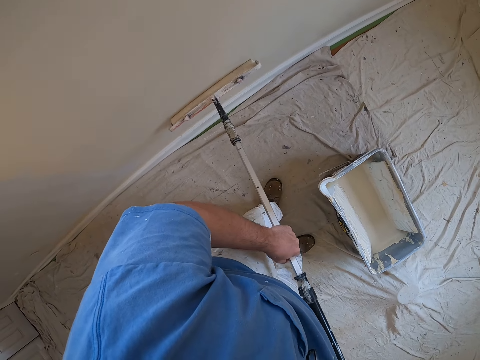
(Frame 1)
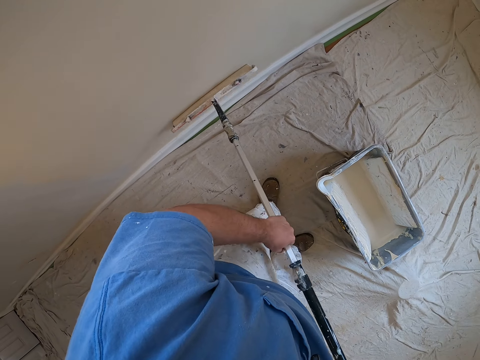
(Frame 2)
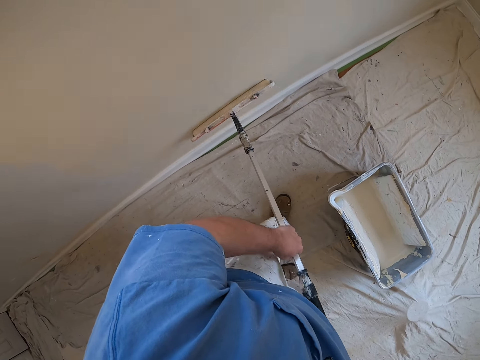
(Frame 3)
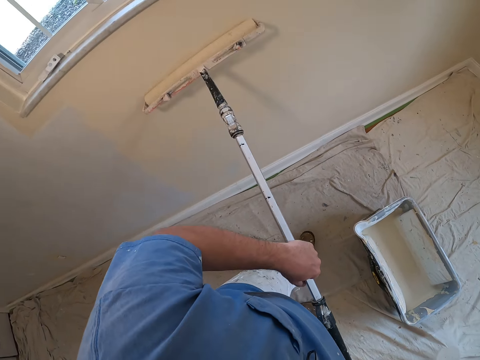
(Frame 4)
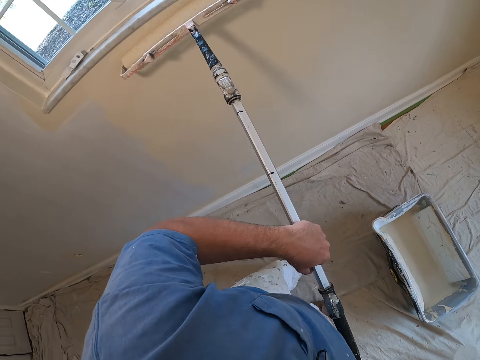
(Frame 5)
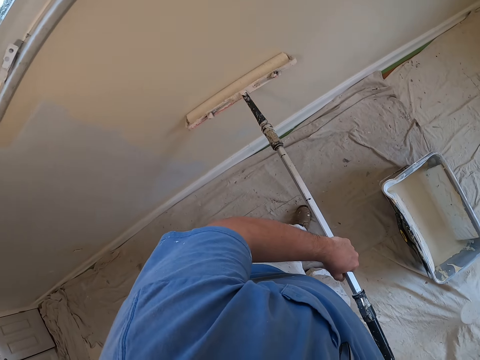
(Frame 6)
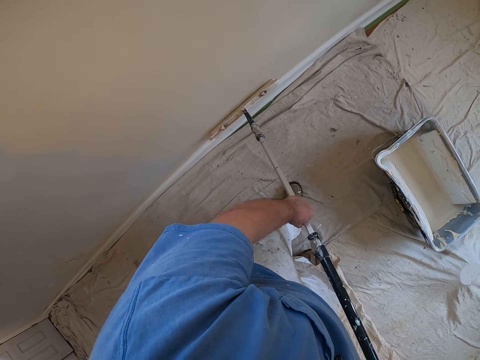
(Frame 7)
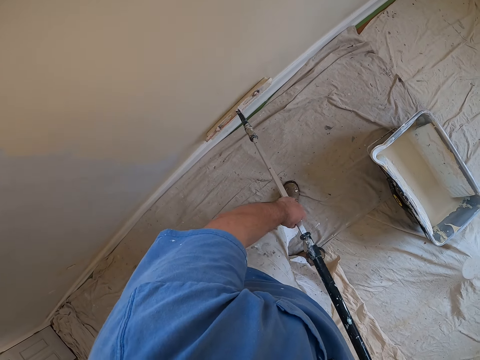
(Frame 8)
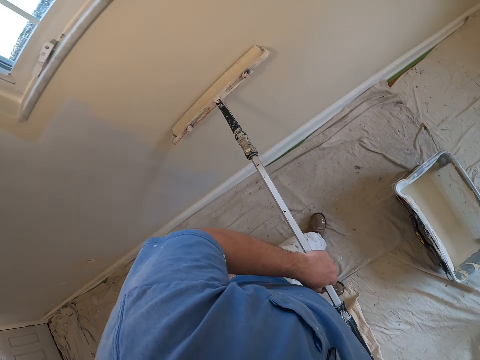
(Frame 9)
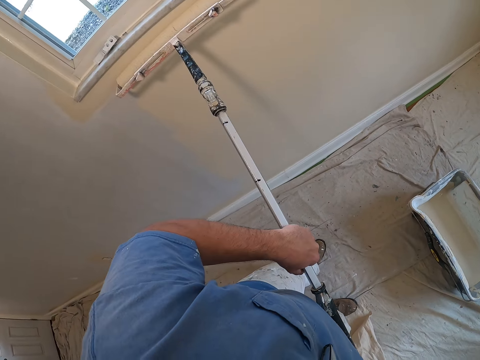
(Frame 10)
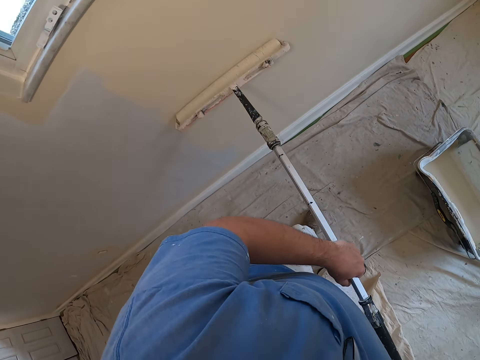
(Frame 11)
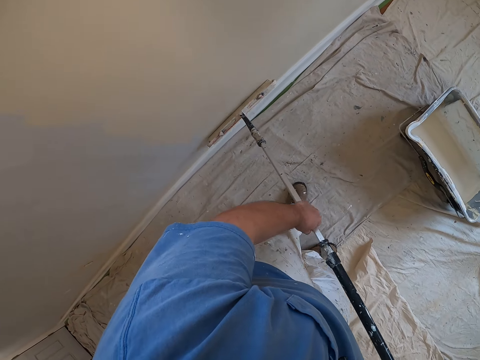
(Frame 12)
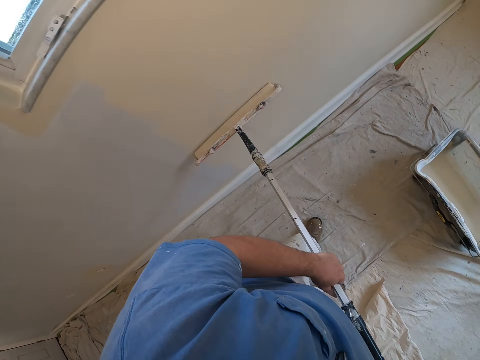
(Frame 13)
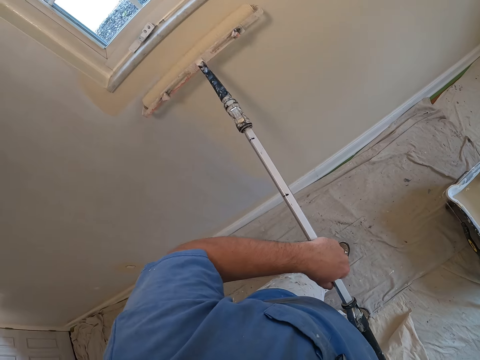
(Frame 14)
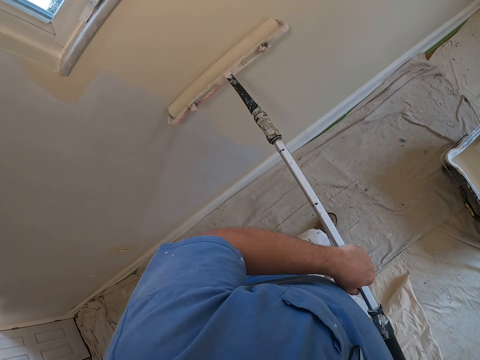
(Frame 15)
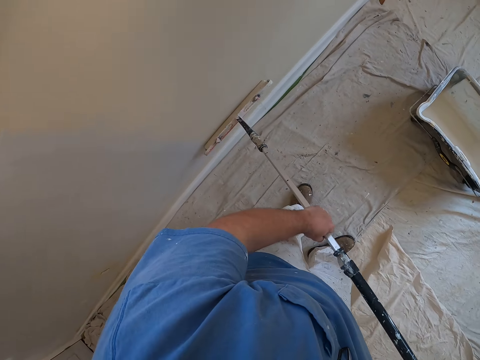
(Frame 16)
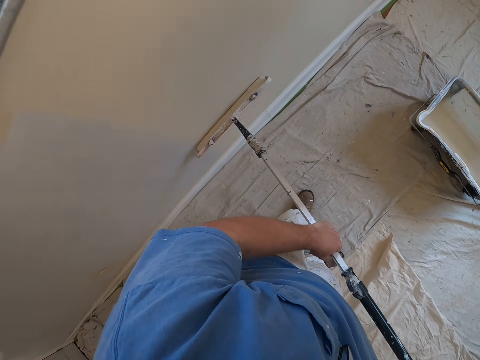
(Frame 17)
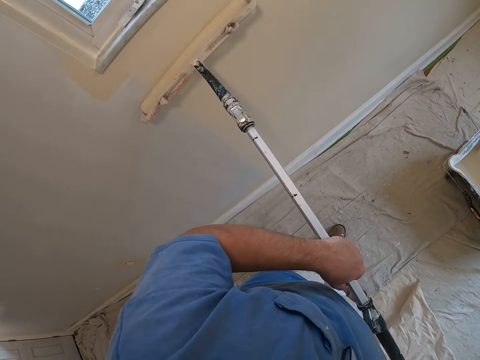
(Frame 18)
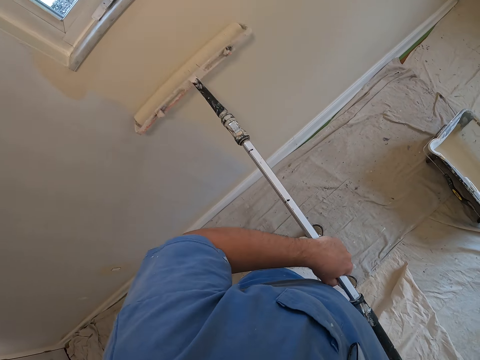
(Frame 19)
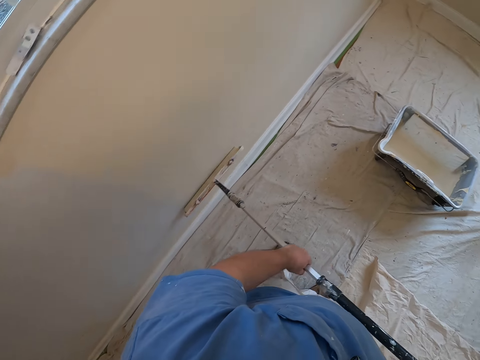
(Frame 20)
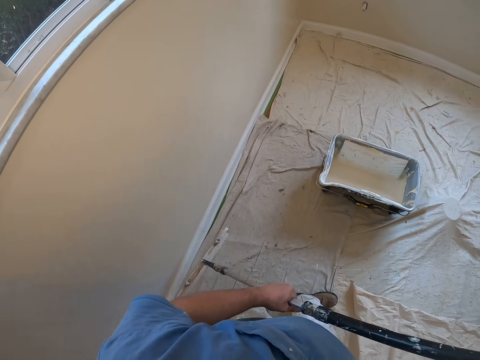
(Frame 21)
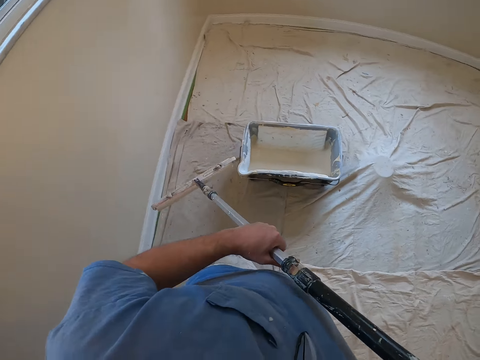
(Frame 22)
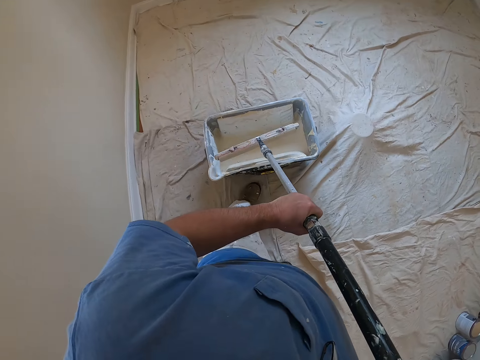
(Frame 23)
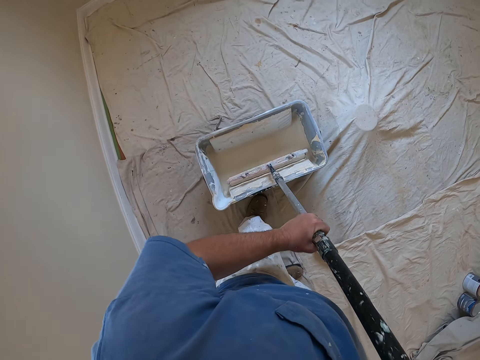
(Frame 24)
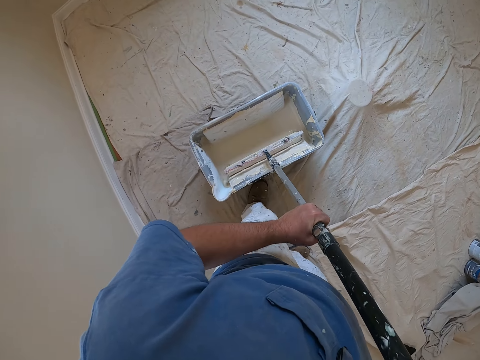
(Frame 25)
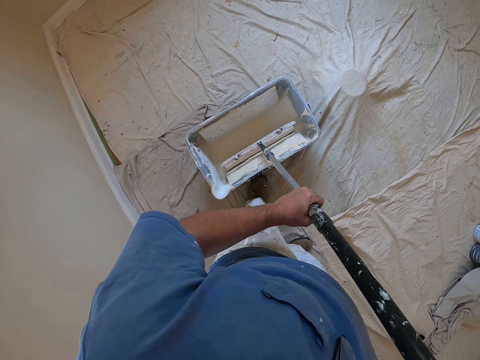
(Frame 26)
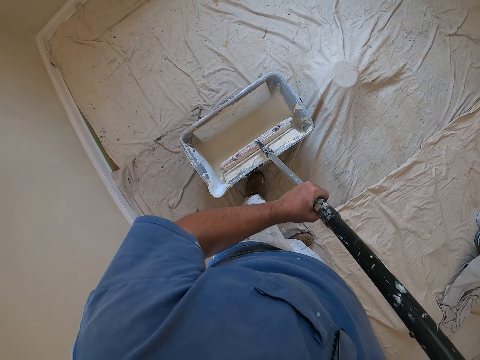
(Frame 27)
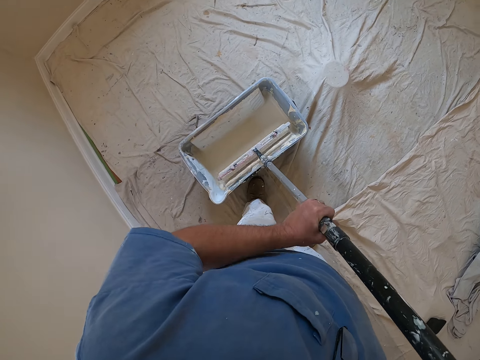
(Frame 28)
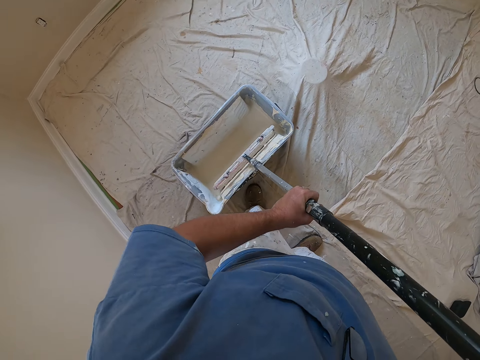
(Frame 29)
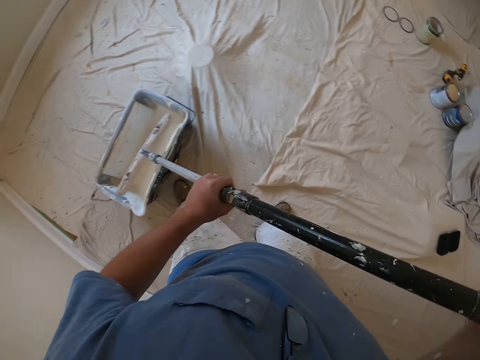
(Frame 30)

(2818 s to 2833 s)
The camera wearer takes more paint from a paint bucket with the paint roller.

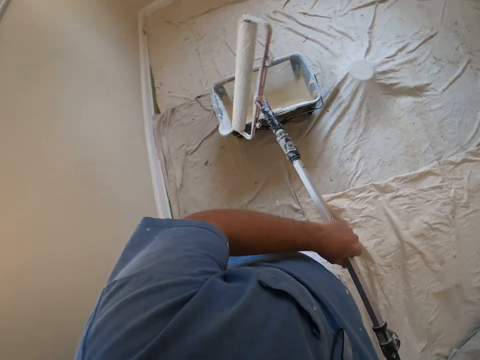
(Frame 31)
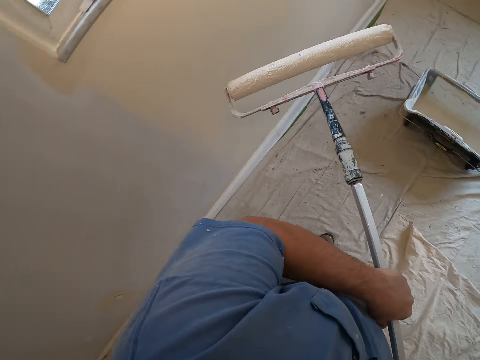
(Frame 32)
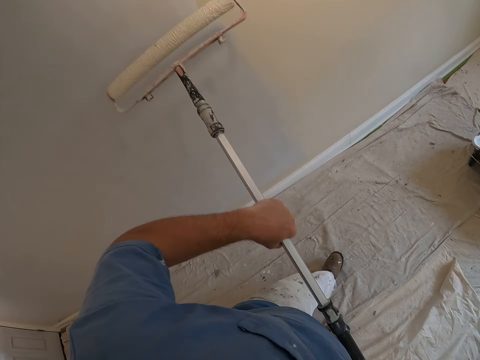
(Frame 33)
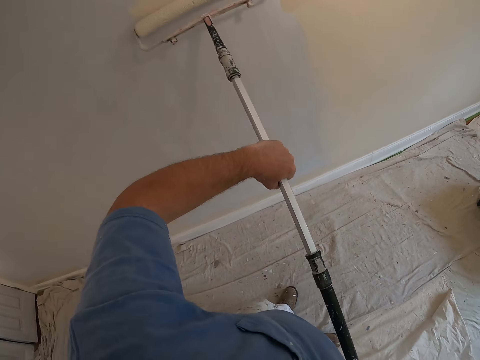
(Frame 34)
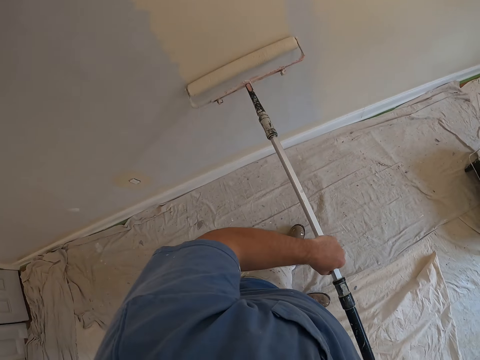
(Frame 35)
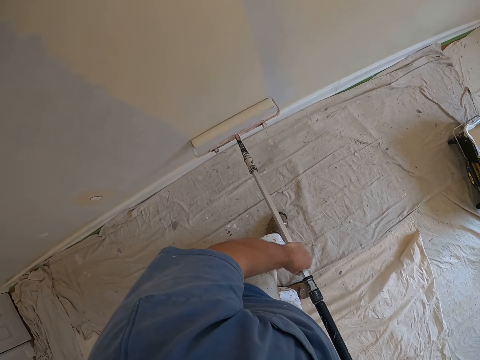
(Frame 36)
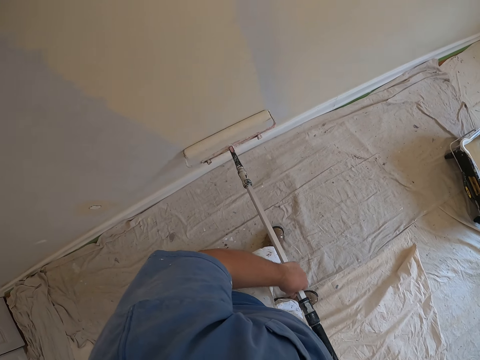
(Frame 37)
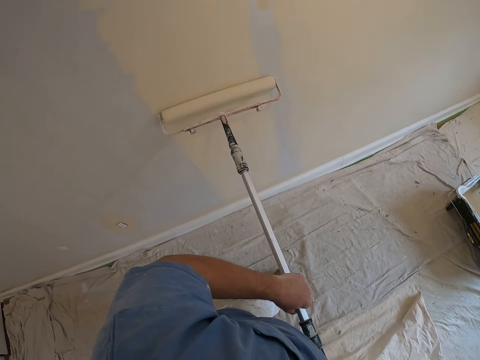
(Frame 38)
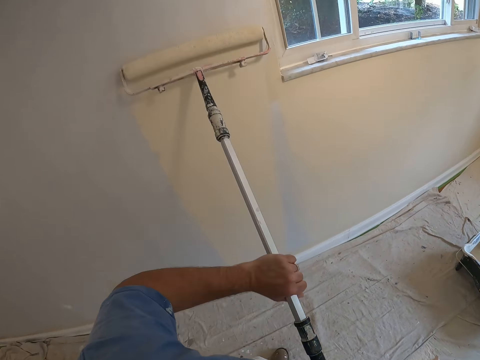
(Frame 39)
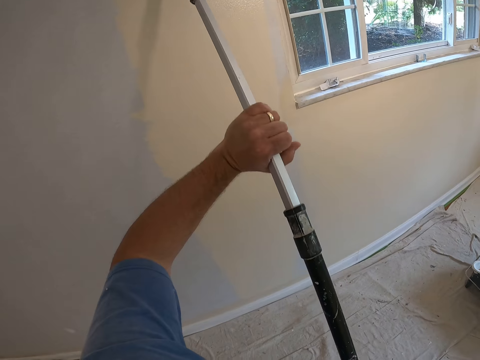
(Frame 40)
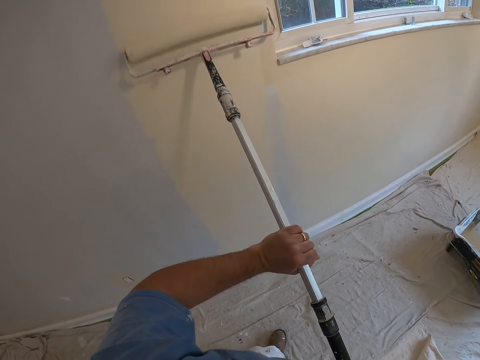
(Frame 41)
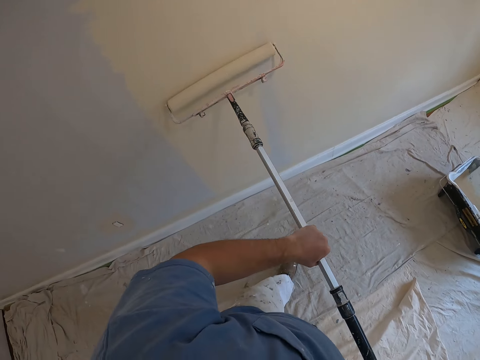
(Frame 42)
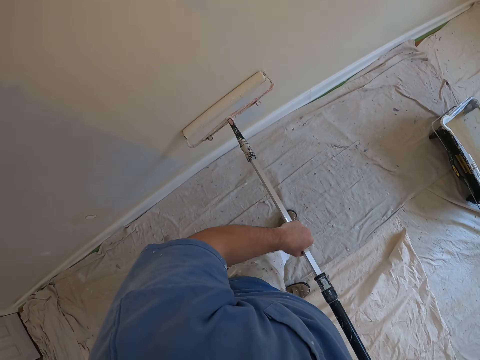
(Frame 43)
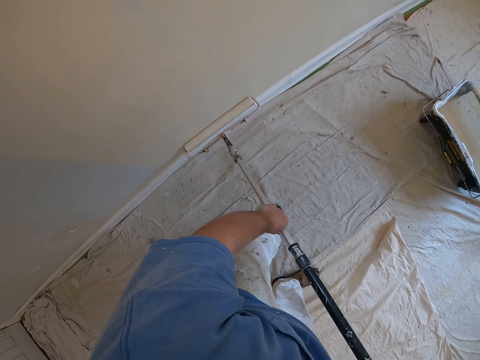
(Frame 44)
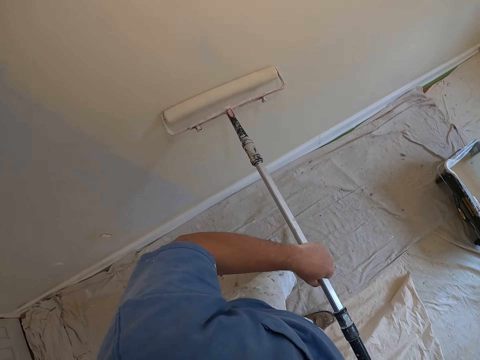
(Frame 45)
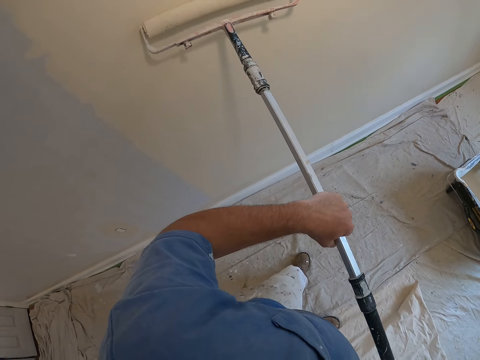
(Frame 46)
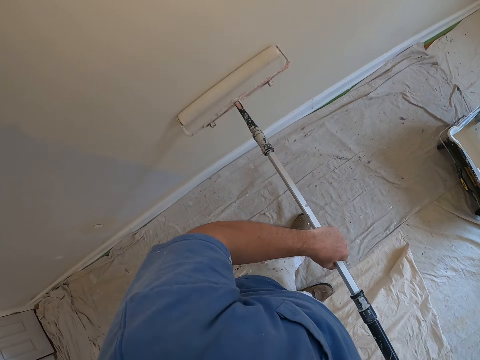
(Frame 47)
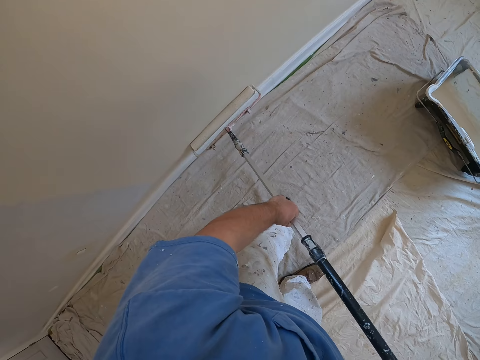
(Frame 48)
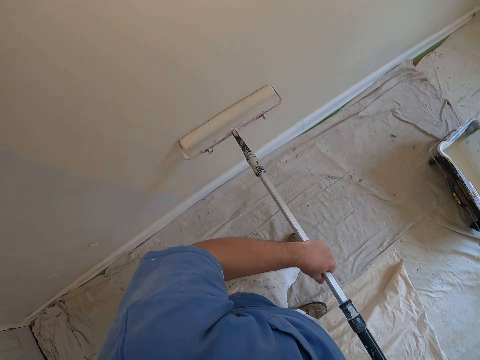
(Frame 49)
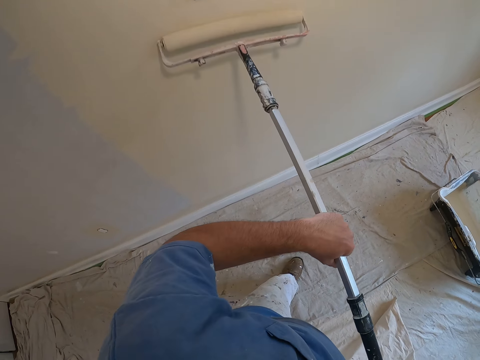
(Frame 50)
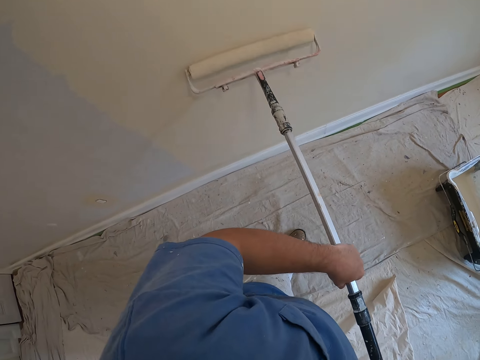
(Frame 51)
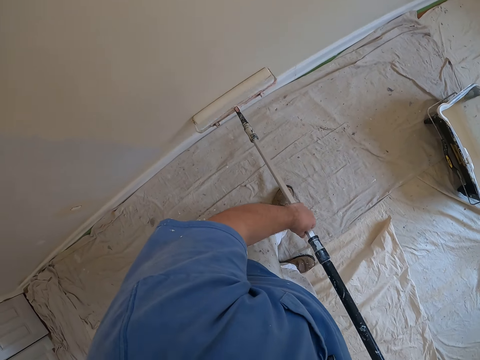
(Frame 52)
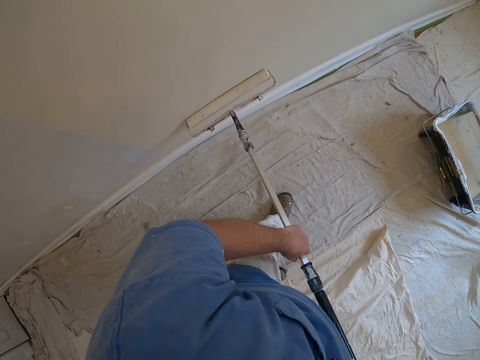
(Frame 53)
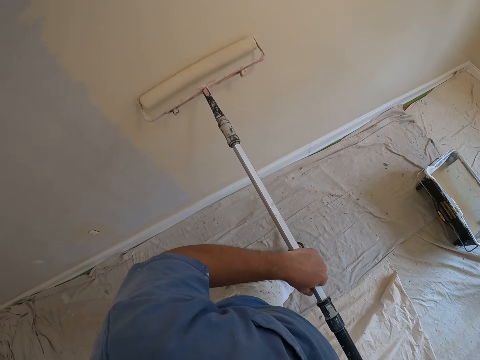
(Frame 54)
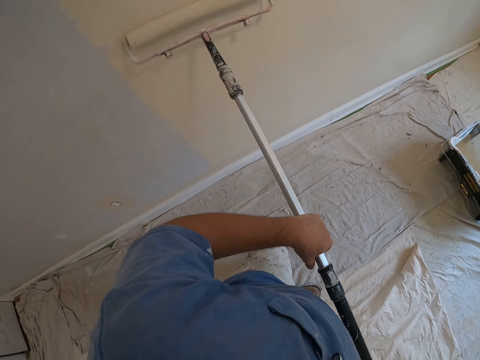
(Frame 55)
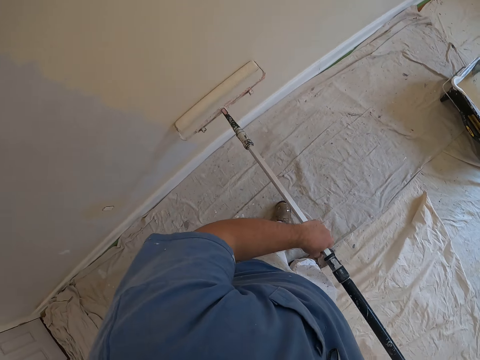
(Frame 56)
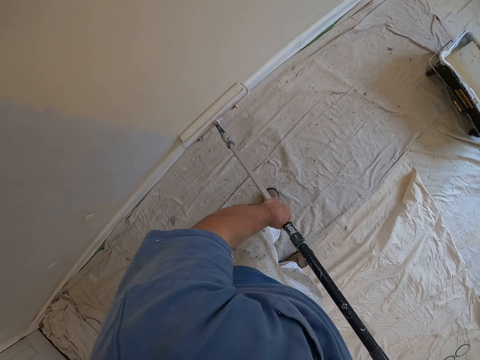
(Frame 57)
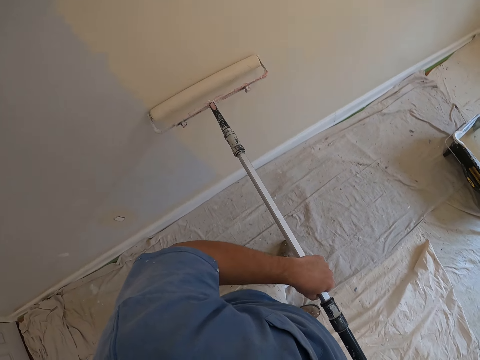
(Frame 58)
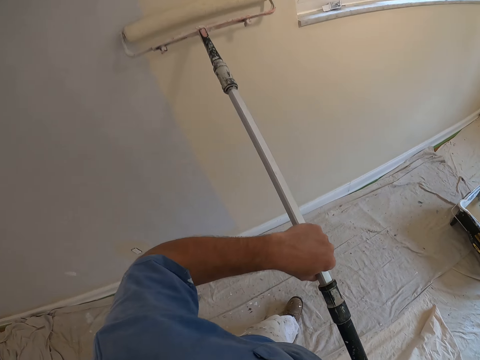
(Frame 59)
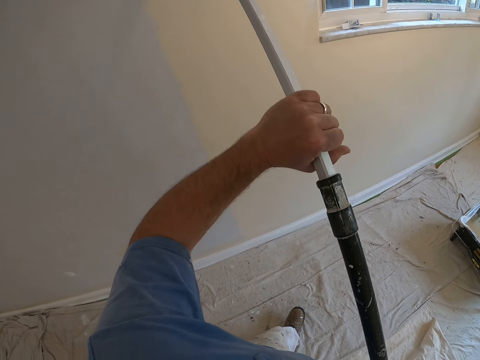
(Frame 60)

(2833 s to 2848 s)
The camera wearer paints the wall with the paint roller.
